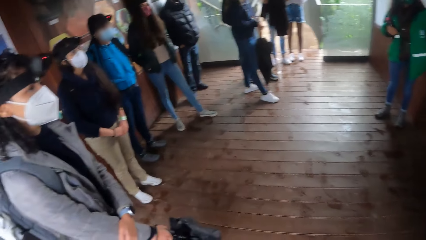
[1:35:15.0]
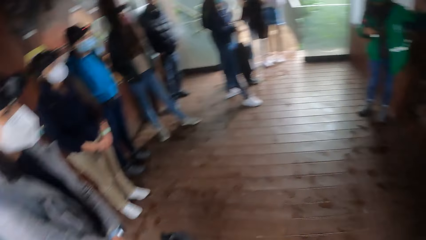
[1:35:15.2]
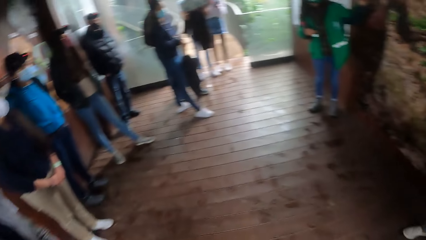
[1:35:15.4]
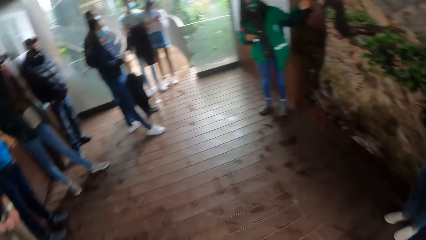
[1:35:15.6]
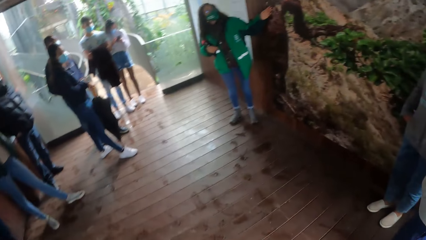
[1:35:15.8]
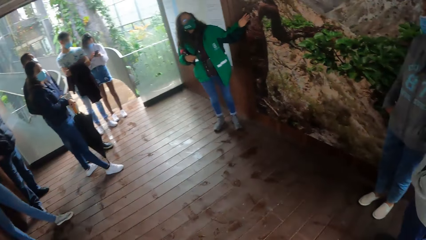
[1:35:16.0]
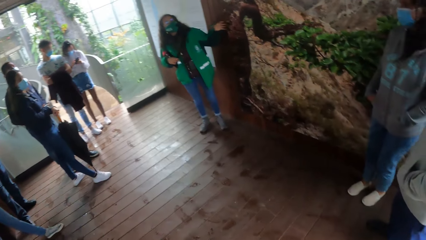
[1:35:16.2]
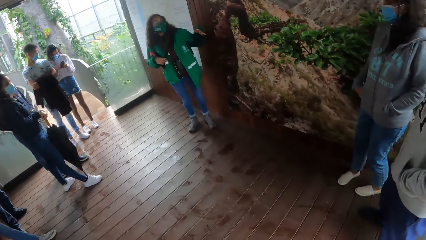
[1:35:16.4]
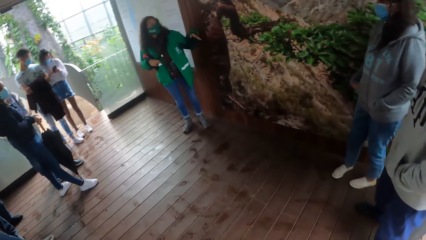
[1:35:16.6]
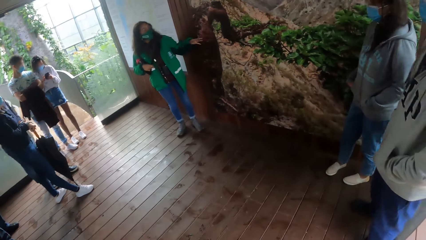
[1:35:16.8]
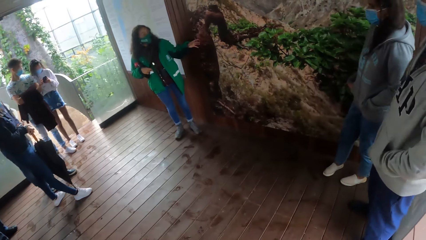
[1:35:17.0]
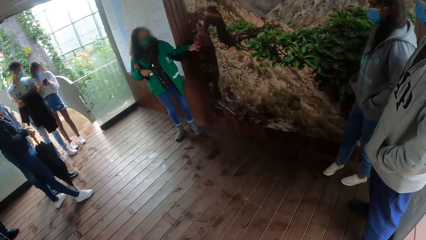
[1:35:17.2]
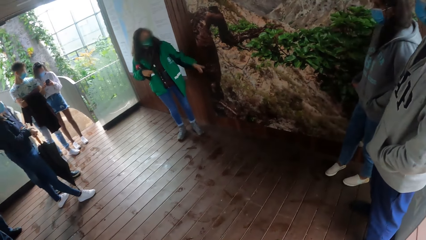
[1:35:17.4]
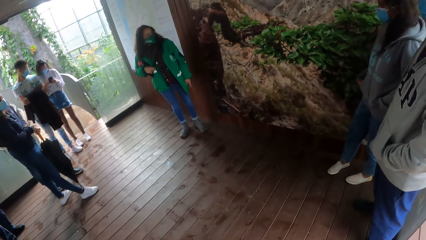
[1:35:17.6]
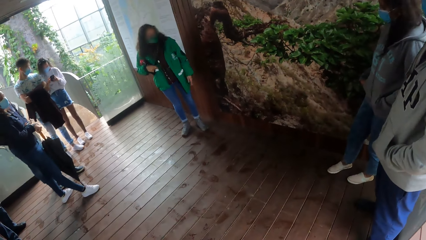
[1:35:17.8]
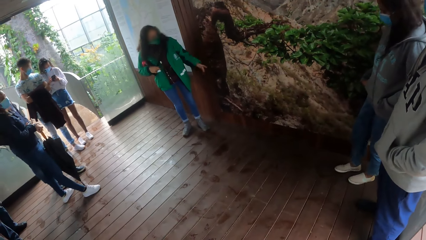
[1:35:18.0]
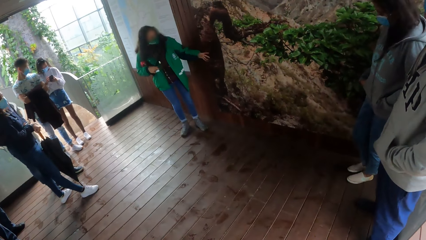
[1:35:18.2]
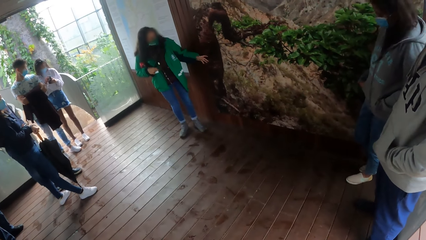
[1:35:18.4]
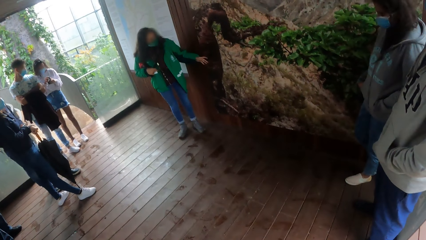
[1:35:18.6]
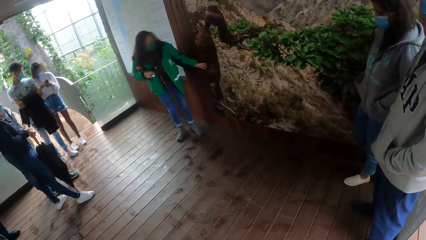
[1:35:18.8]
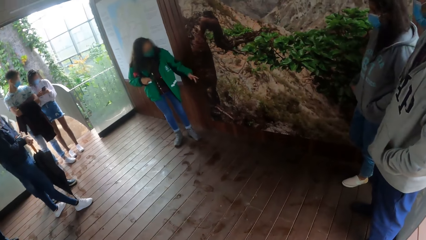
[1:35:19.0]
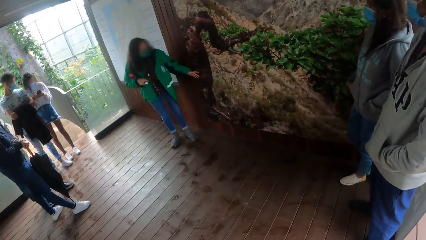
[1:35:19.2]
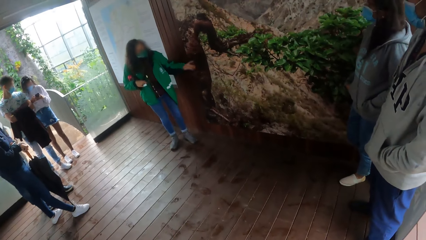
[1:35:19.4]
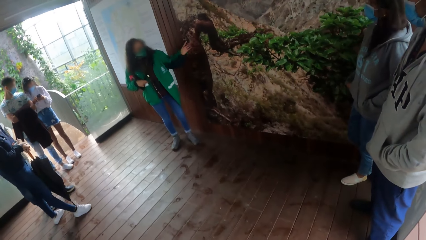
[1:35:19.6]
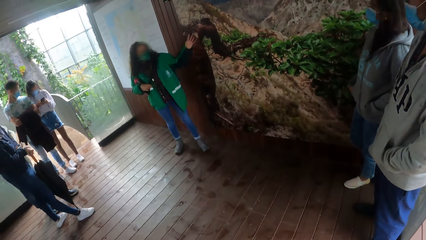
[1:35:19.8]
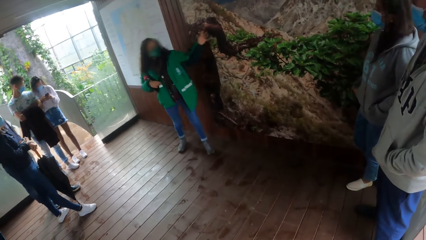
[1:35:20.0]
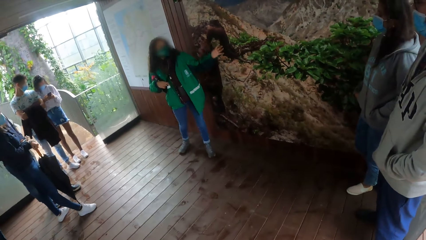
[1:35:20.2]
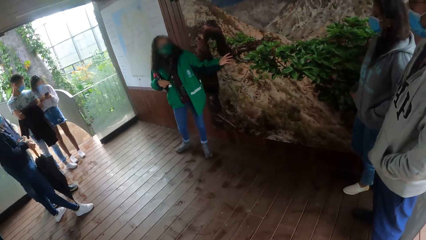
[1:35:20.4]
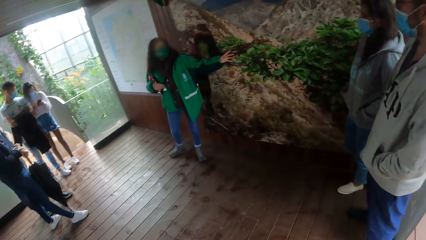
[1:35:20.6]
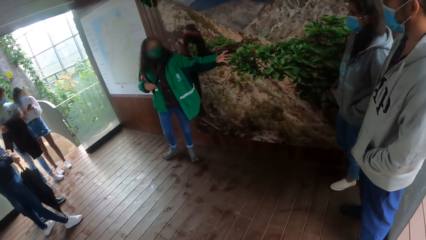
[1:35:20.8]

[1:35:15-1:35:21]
A woman operates the phone with her hands. The instructor explains with gestures on a board.

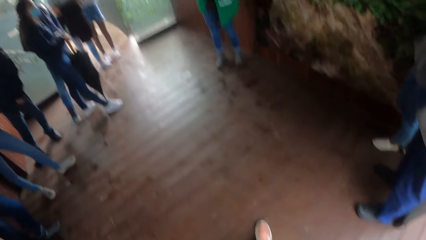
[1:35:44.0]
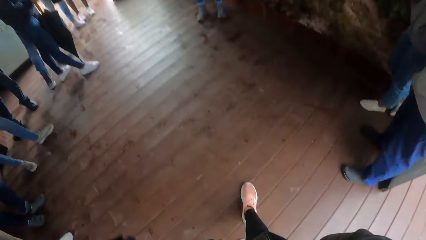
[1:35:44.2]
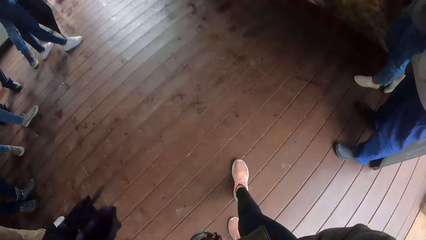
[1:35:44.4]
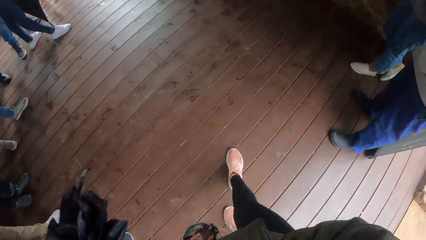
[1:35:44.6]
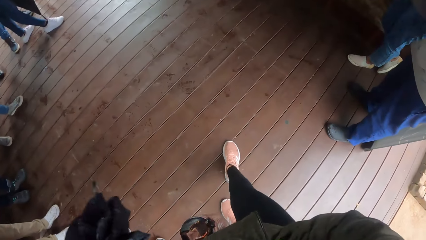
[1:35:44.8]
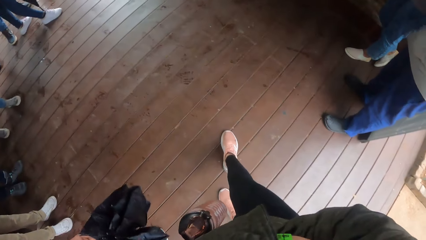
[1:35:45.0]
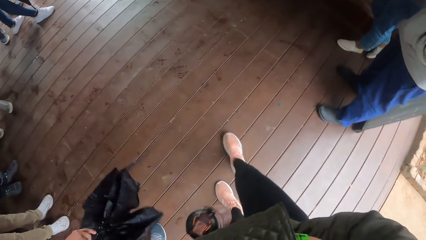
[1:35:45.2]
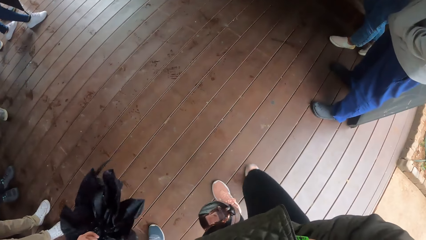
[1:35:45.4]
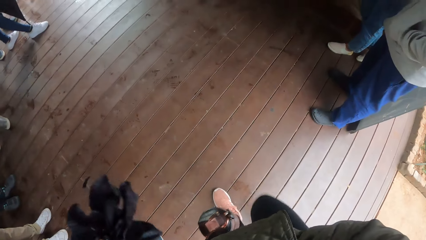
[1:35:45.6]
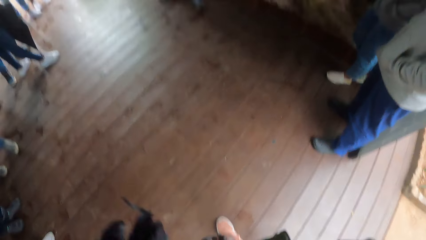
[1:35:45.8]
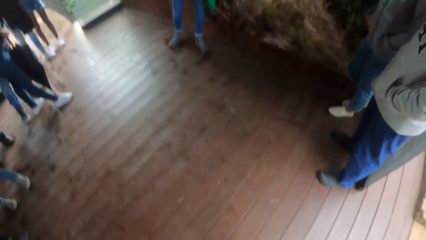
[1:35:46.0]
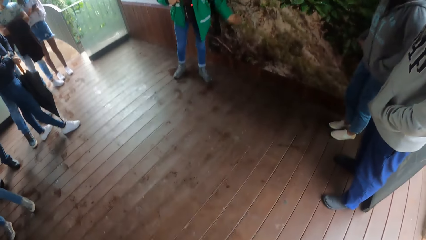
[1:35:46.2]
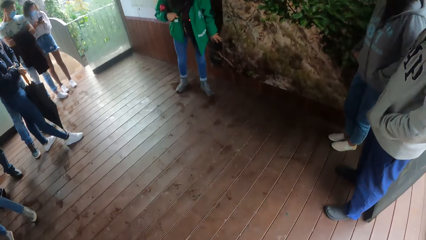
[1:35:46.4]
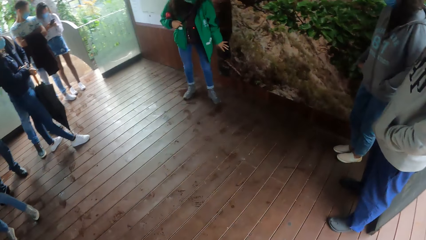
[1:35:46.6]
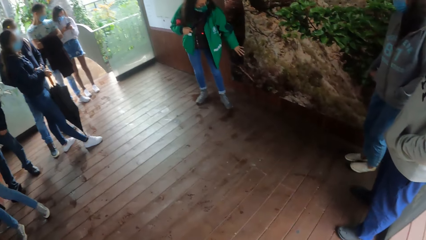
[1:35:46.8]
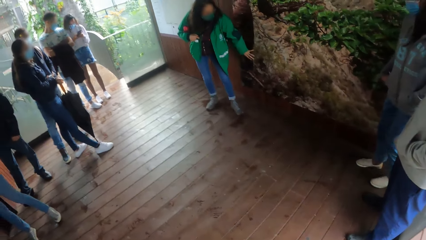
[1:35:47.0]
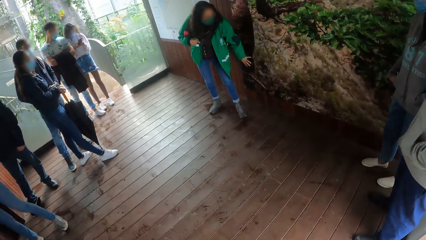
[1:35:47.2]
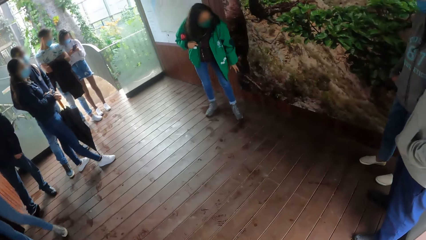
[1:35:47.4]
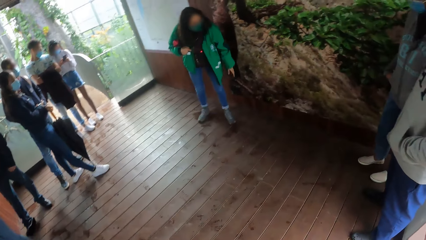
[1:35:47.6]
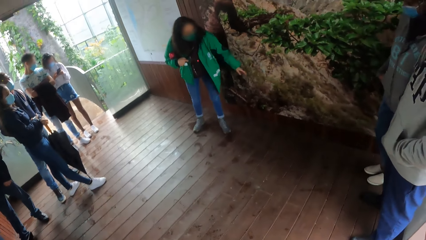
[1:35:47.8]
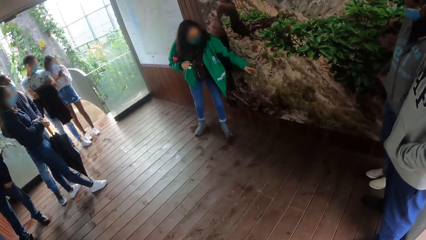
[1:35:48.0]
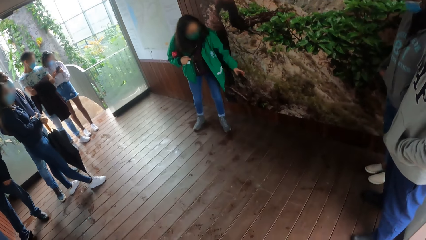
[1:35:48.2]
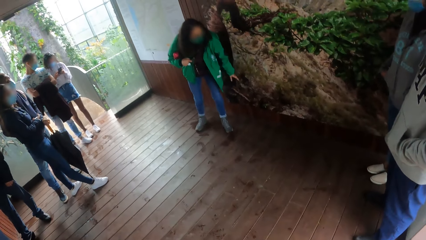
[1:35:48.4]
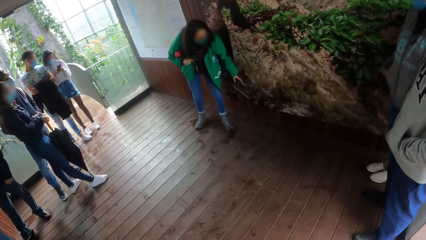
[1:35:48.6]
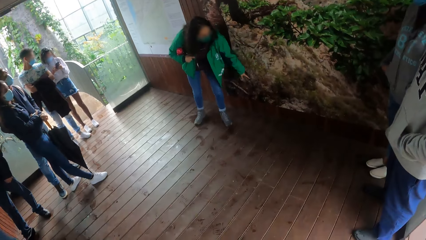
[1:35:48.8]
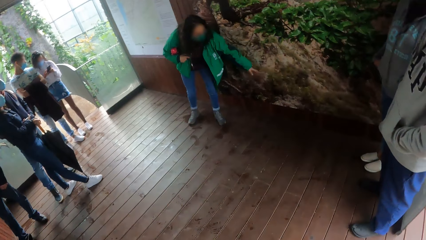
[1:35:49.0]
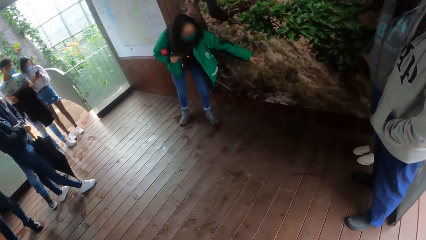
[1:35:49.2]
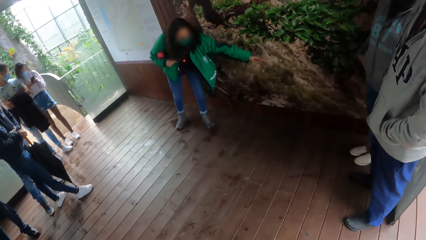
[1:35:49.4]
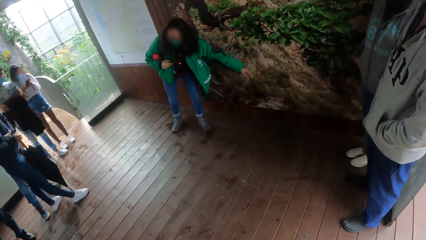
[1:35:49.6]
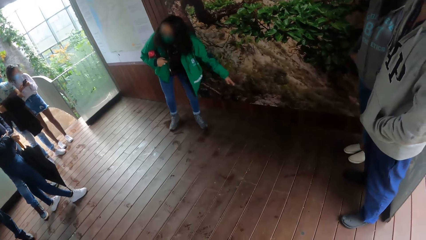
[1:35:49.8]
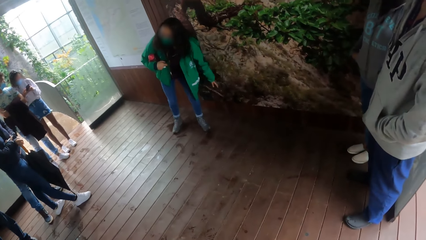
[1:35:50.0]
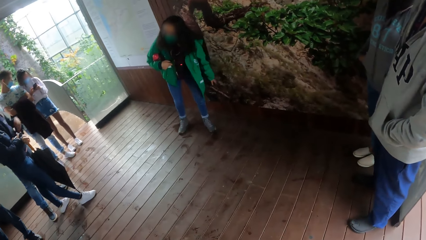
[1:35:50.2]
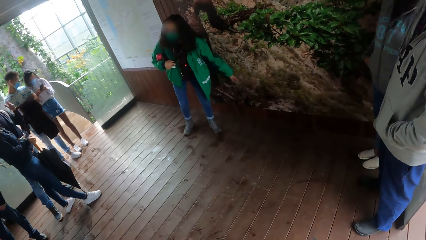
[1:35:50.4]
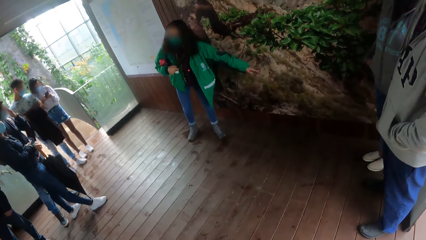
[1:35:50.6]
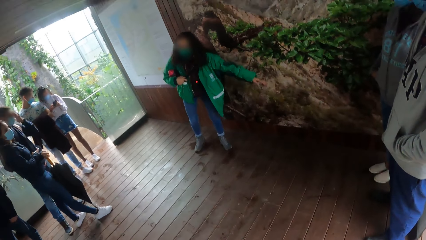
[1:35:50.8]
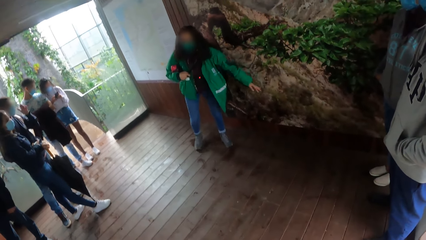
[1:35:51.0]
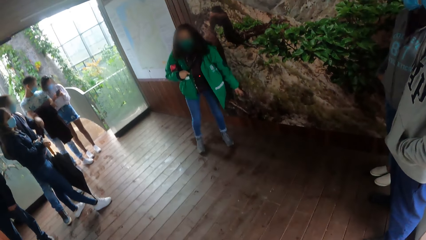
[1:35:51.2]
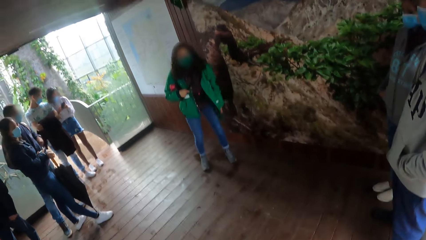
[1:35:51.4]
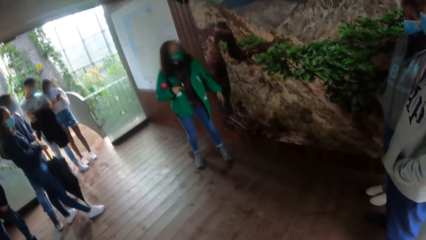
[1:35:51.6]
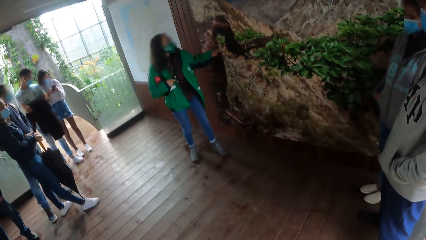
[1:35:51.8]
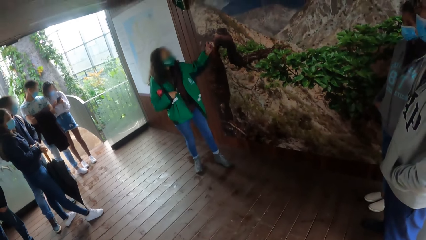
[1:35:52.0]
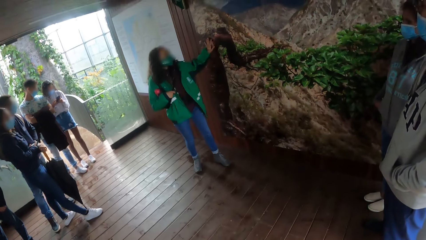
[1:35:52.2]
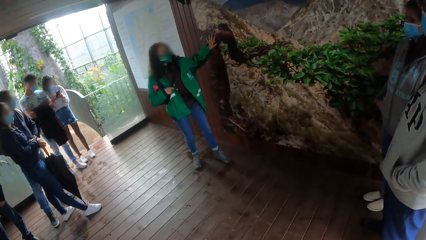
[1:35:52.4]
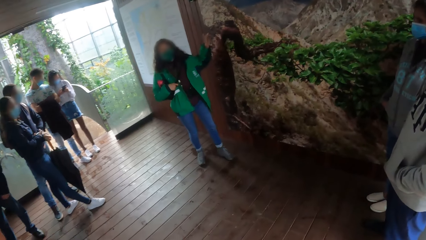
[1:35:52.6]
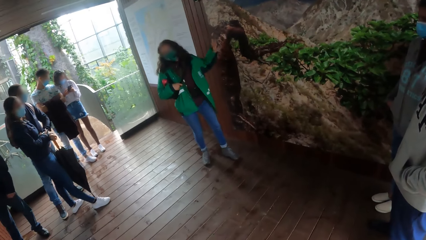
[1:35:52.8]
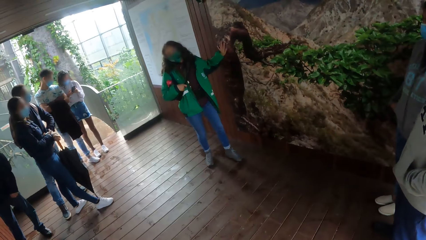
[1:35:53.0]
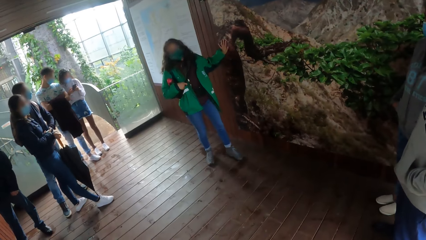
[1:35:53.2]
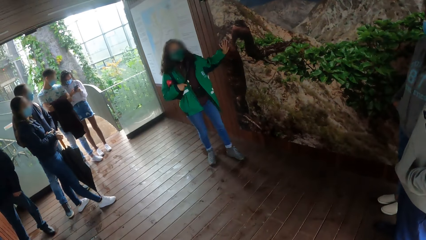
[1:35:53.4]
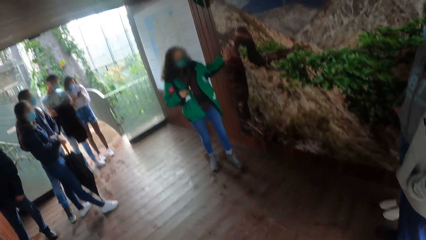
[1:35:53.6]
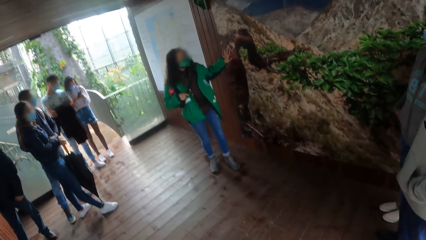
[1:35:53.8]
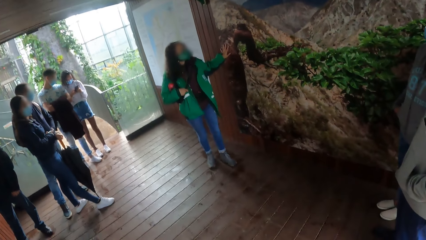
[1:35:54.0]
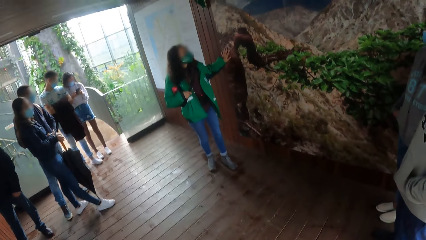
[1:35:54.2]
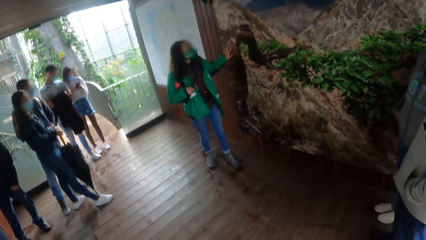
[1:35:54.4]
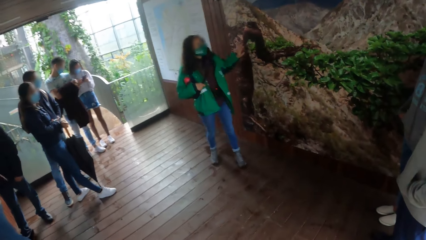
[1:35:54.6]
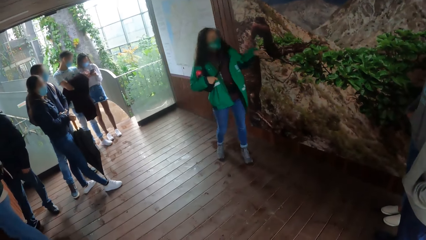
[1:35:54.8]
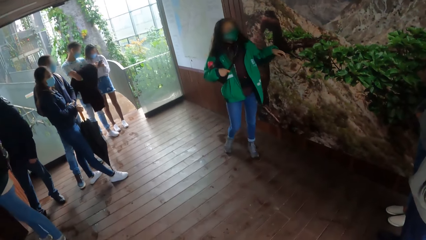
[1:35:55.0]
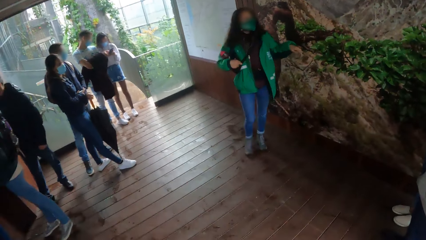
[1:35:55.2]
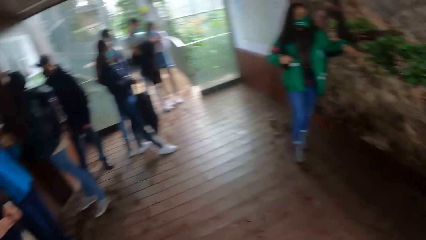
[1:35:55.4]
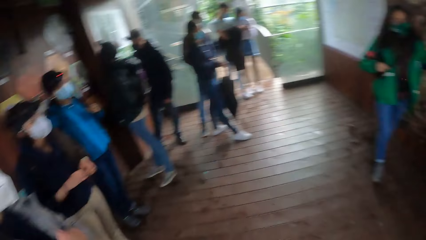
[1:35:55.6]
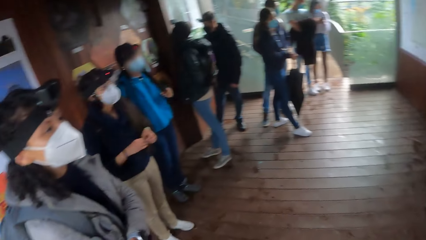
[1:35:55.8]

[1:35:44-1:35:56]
The camera wearer adjusts the left leg.
